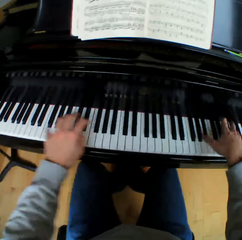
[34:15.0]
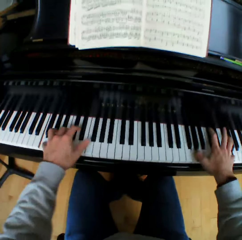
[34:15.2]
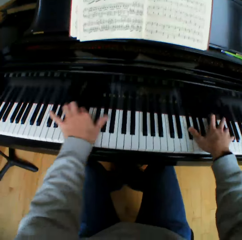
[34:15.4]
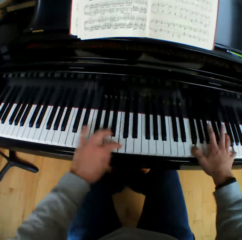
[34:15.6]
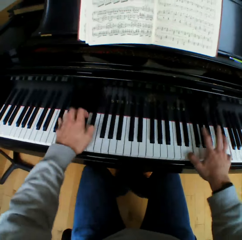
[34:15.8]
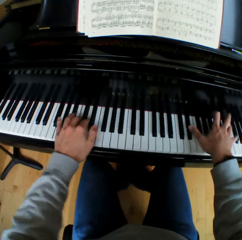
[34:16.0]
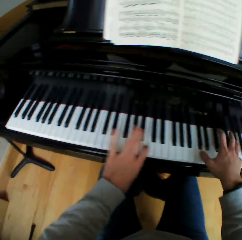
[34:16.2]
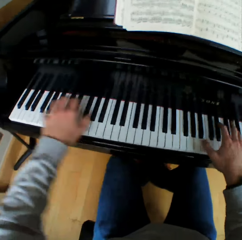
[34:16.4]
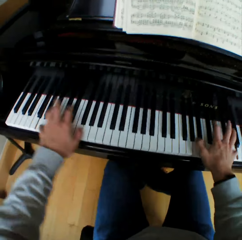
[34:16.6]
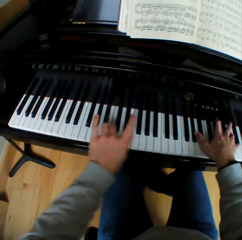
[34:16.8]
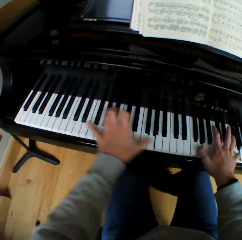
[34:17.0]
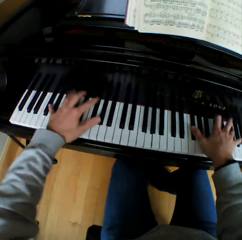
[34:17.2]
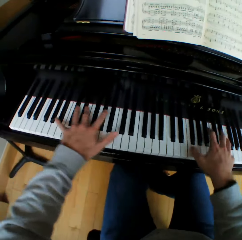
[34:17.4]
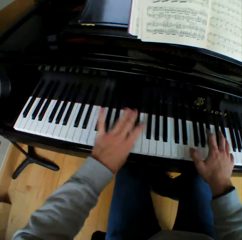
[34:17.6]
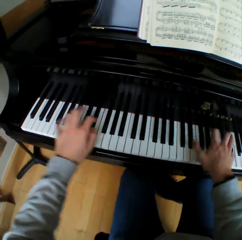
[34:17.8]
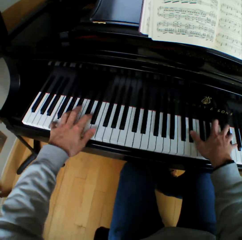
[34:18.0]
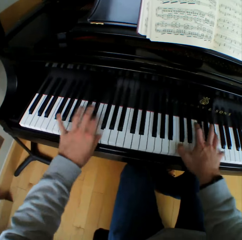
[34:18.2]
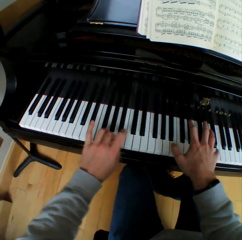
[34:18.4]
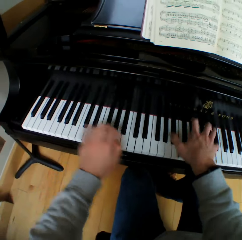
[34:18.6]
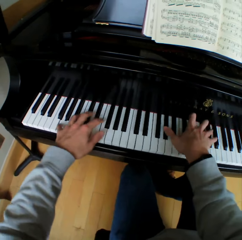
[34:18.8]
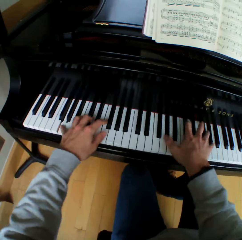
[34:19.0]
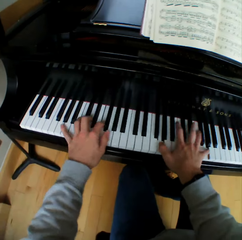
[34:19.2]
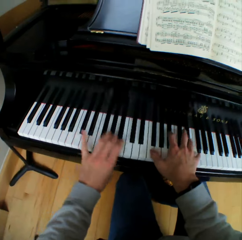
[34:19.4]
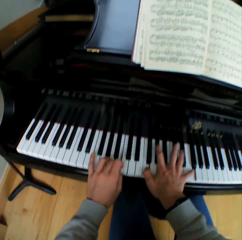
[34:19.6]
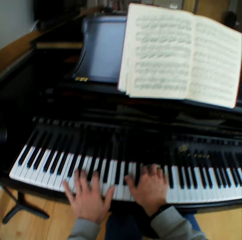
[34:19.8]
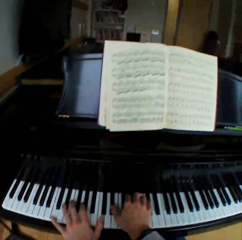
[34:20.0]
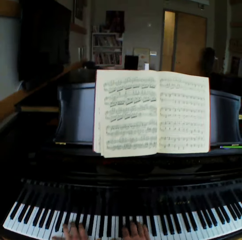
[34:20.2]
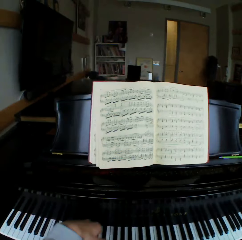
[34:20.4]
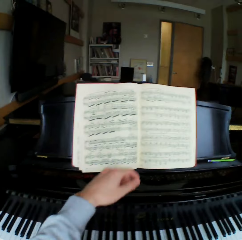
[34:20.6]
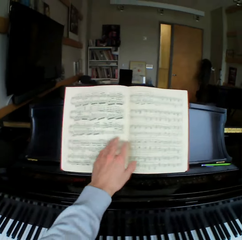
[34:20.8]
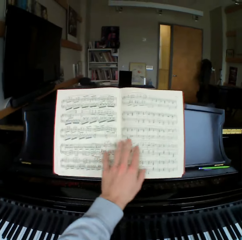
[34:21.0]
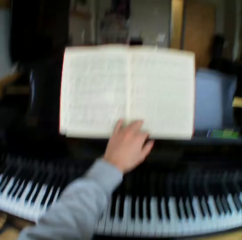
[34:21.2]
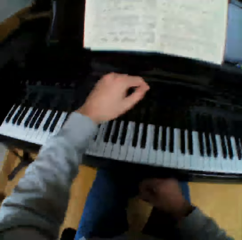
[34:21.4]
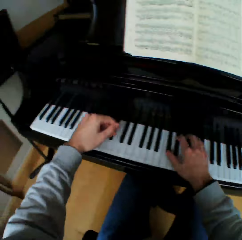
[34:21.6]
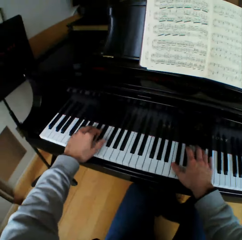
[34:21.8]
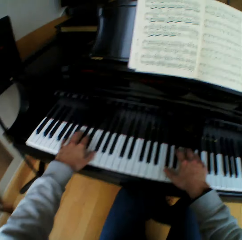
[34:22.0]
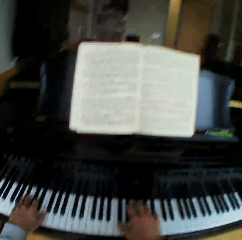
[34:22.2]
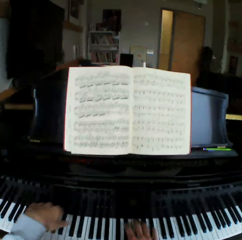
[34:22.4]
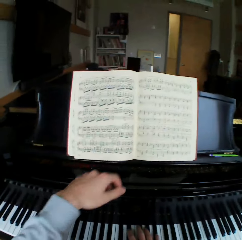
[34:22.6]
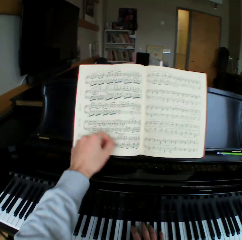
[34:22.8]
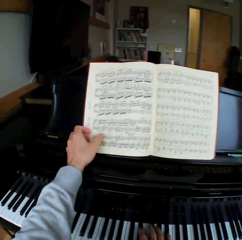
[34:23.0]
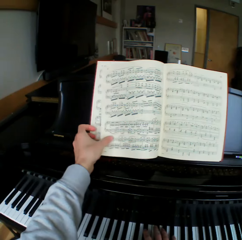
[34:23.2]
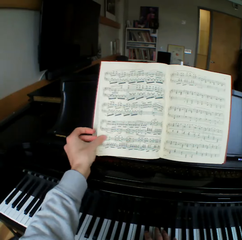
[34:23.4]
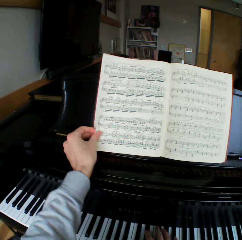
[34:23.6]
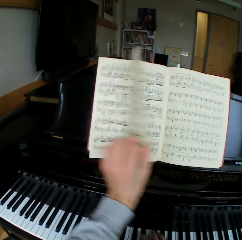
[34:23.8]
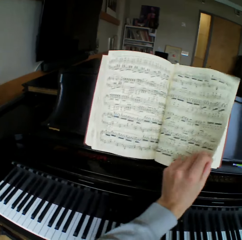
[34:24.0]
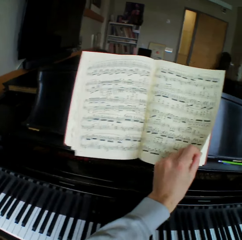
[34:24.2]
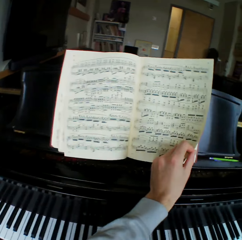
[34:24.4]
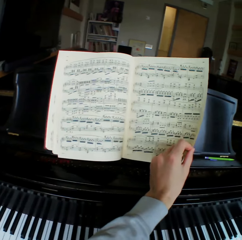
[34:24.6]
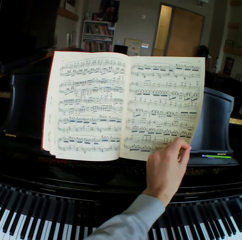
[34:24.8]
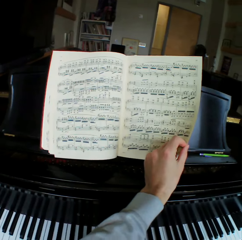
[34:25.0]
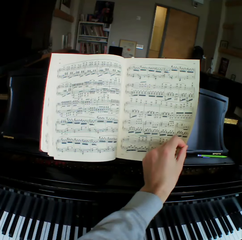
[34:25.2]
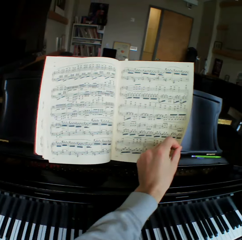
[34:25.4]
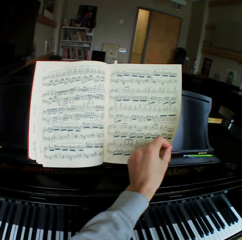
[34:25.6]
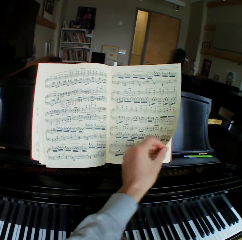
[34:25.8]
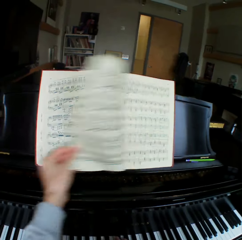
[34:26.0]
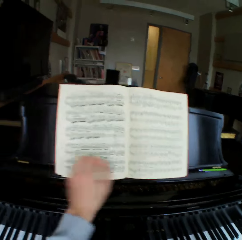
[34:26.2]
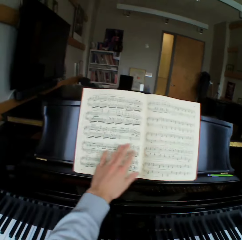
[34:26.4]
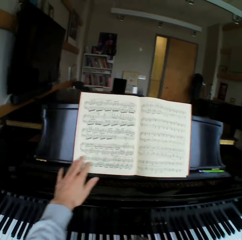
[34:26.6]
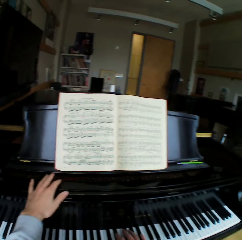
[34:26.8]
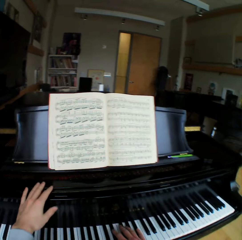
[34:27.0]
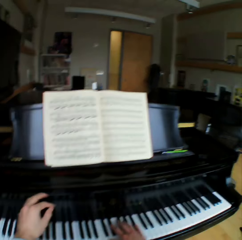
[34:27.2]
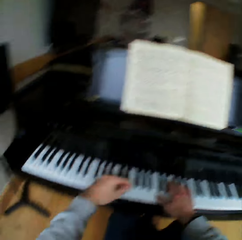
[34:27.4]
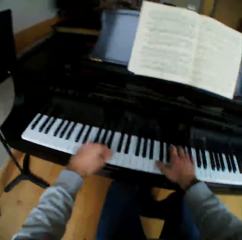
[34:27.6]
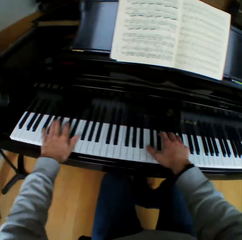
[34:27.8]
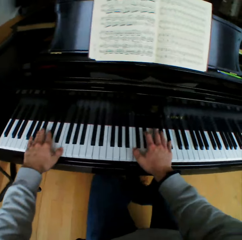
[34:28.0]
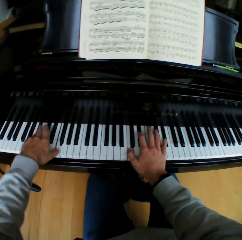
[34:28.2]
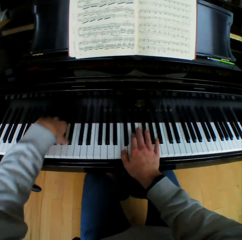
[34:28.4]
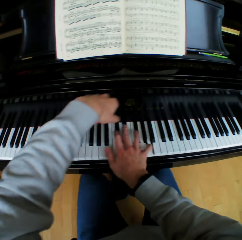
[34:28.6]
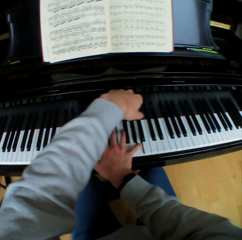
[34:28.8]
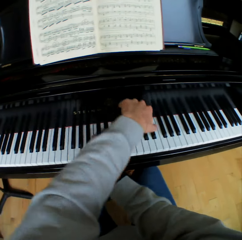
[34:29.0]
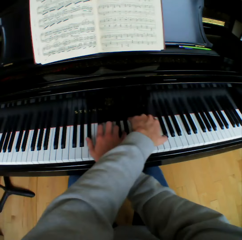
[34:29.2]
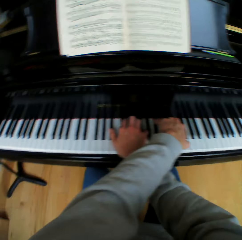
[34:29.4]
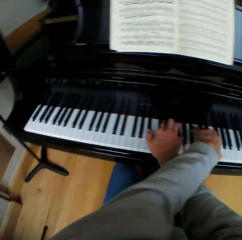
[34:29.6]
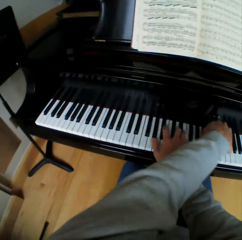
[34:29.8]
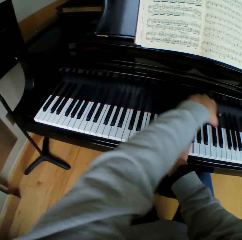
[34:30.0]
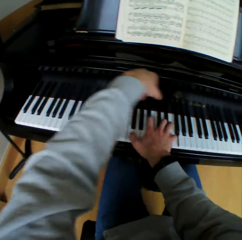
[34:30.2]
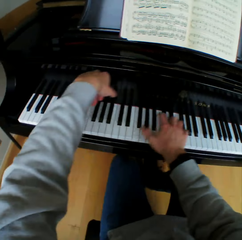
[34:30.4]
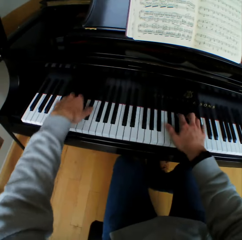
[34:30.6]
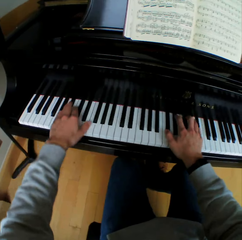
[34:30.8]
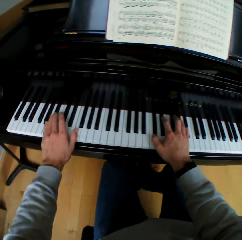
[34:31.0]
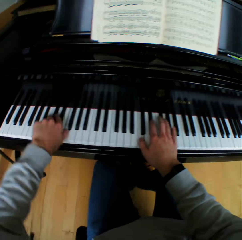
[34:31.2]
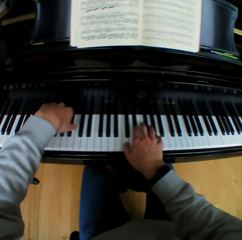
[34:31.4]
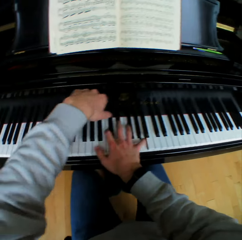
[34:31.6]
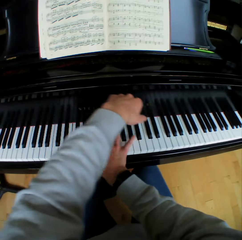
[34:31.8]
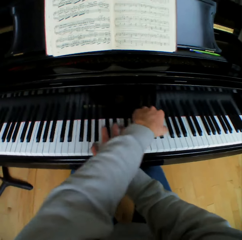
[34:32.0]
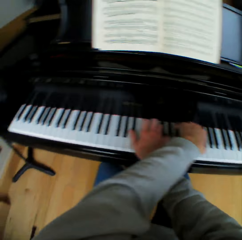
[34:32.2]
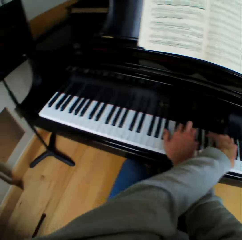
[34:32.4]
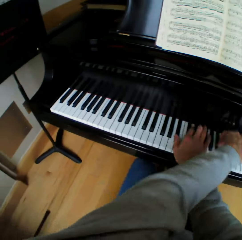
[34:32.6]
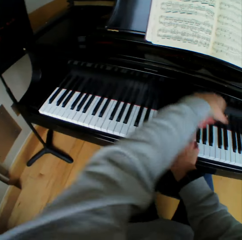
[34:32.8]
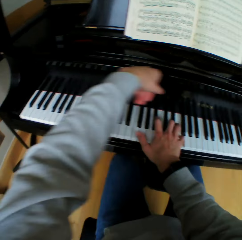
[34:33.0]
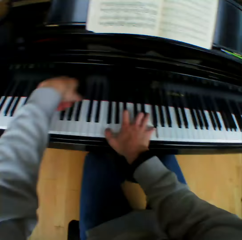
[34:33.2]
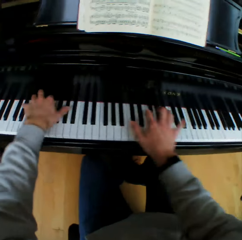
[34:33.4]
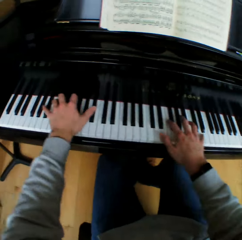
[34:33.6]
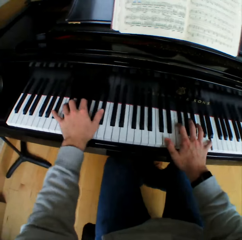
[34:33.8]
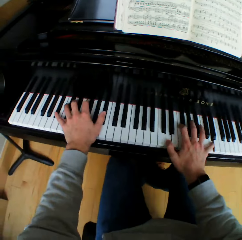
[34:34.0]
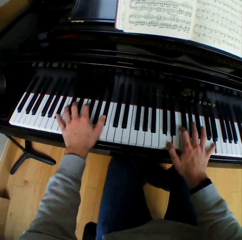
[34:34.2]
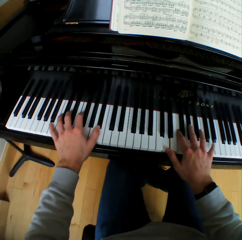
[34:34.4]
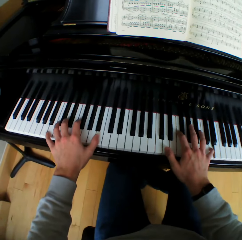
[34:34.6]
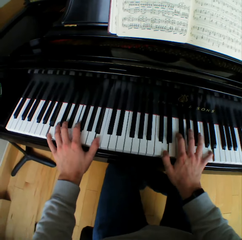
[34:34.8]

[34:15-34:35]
The camera wearer looks at the hymn book or music note book. He touches a sheet of the music note book with his left hand. He touches the piano keys with his hands. He flips a sheet of the music note book to the right with his left hand. He flips the sheet of the music note book to the left with his left hand. He touches the hymn book with his left hand. He lifts his left hand across the right hand. He plays the piano with both hands. He lifts his left hand across the right hand. He plays the piano with both hands. He lifts his left hand across the right hand. He plays the piano with both hands. He lifts his left hand across the right hand. He plays the piano with both hands.

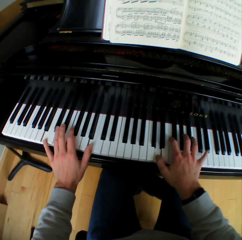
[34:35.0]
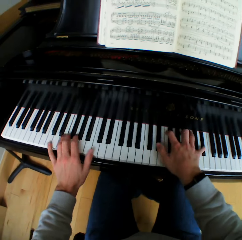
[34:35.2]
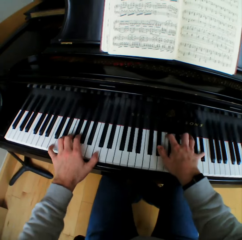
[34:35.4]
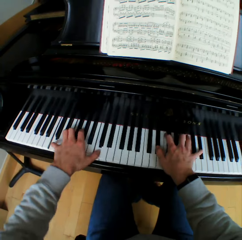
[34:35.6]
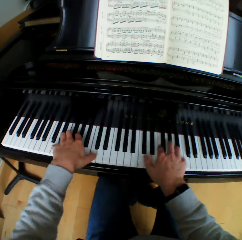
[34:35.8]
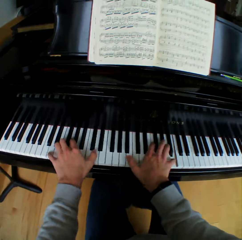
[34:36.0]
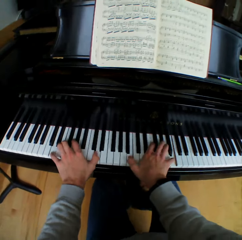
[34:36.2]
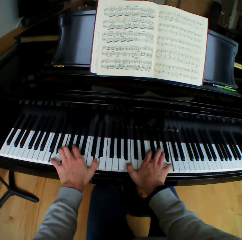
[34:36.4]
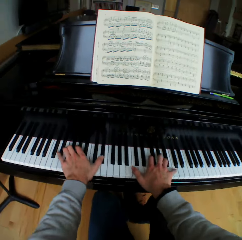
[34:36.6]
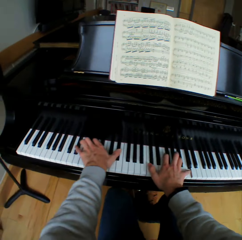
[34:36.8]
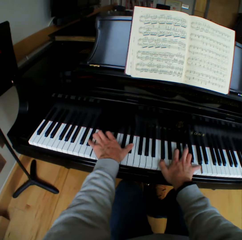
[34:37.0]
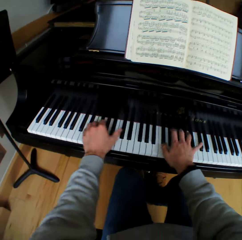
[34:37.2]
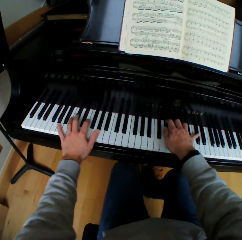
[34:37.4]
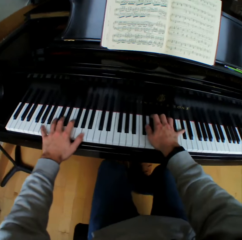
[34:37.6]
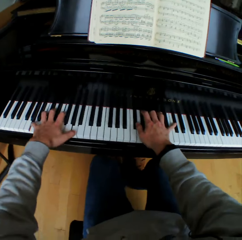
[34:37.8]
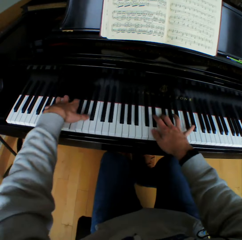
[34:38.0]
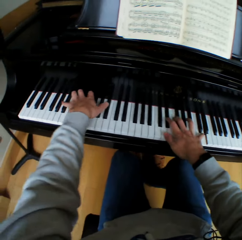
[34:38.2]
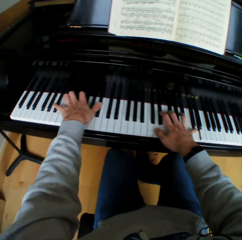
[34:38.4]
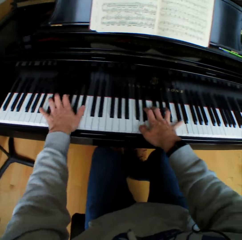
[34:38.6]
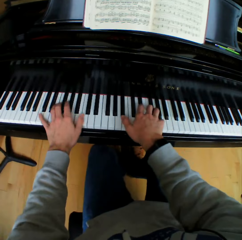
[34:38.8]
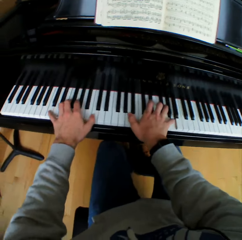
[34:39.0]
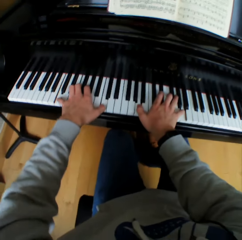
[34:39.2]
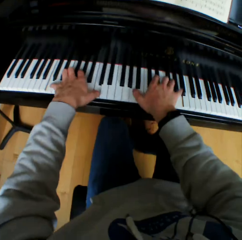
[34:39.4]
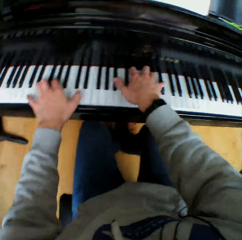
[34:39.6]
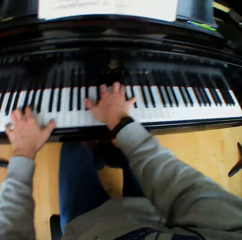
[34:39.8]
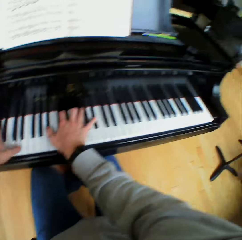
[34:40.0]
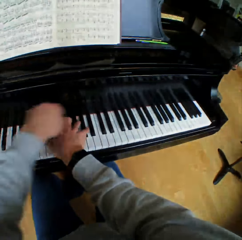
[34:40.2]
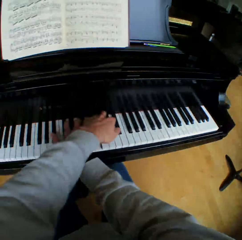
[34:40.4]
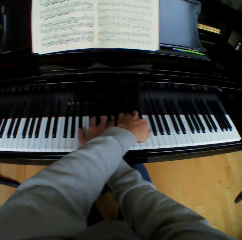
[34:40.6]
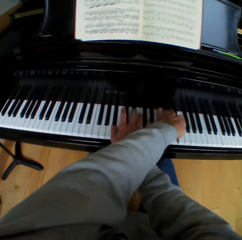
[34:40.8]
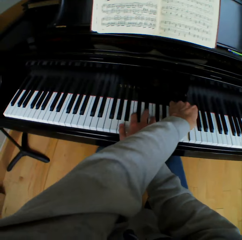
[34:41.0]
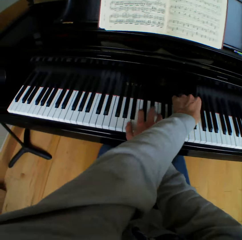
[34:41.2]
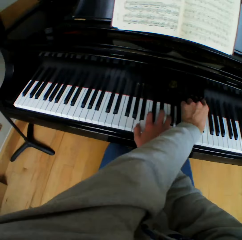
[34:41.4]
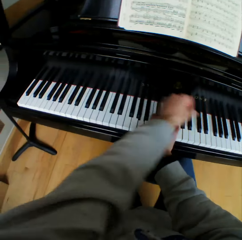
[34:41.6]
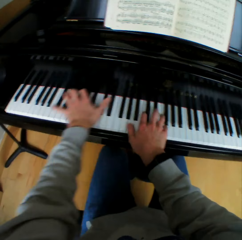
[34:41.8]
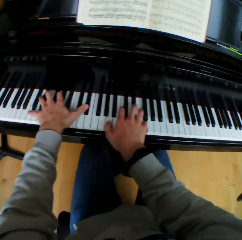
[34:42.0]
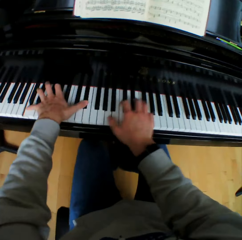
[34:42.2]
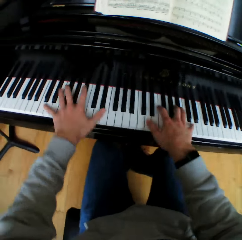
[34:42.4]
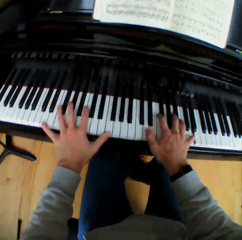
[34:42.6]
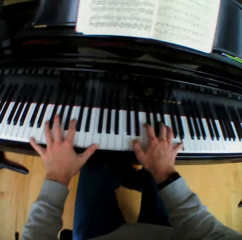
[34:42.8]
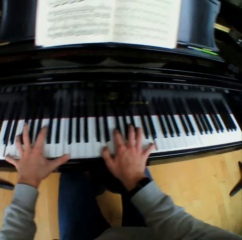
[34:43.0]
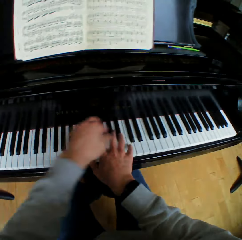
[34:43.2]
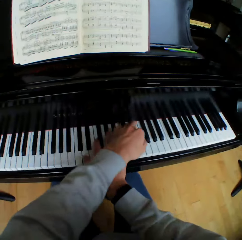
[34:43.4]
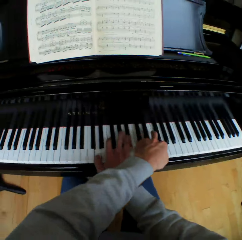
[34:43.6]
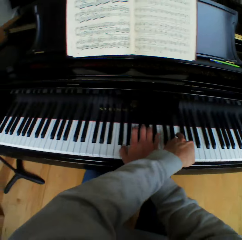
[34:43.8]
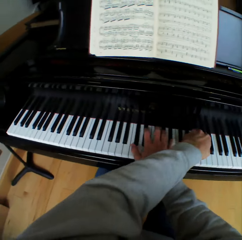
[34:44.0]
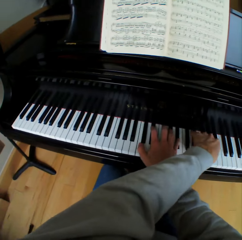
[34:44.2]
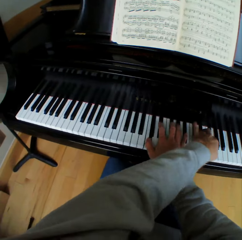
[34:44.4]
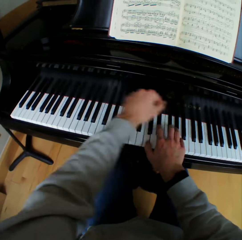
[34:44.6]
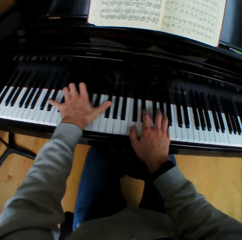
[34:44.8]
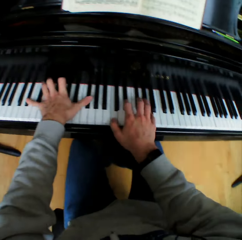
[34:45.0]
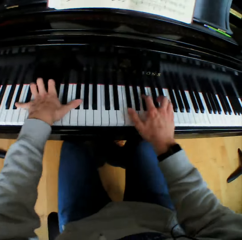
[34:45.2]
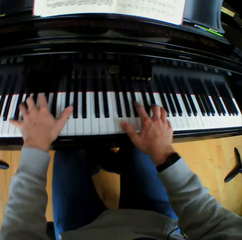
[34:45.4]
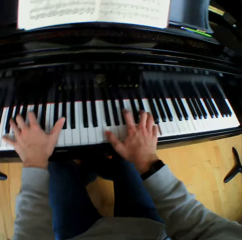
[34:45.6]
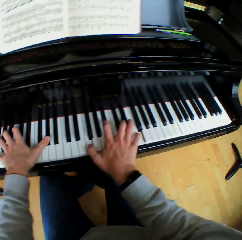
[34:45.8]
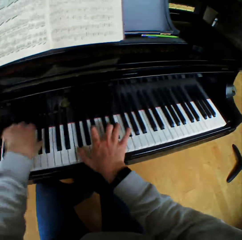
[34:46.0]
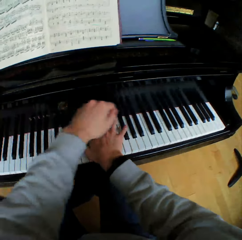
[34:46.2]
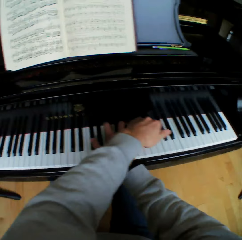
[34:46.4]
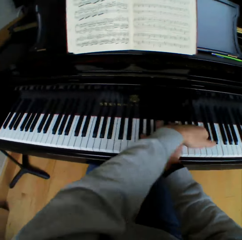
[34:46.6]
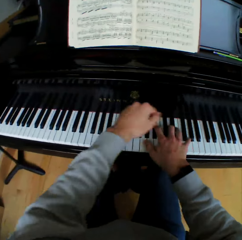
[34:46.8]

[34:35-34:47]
The camera wearer lifts his left hand across the right hand. He plays the piano with both hands. He lifts his left hand across the right hand. He plays the piano with both hands. He lifts his left hand across the right hand. He plays the piano with both hands. He lifts his left hand across the right hand. He plays the piano with both hands. He lifts his left hand across the right hand.
